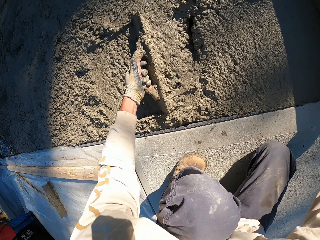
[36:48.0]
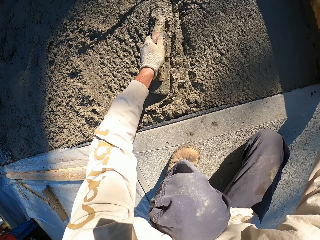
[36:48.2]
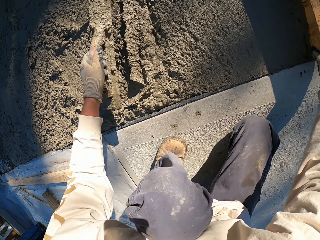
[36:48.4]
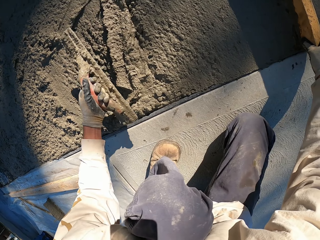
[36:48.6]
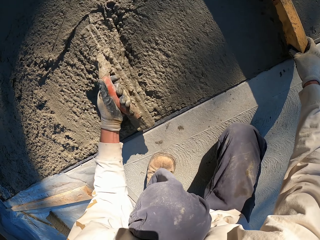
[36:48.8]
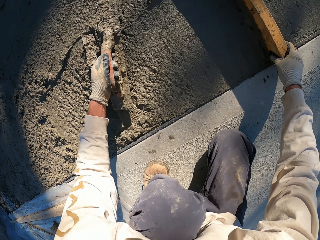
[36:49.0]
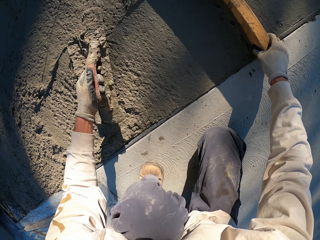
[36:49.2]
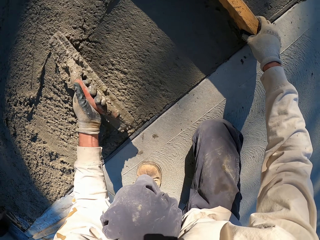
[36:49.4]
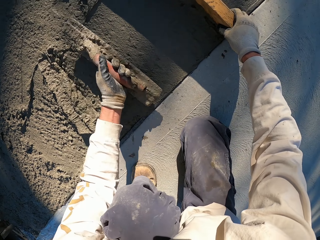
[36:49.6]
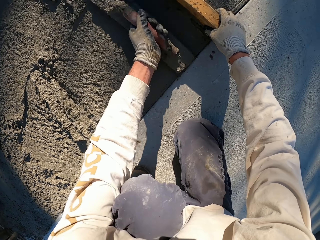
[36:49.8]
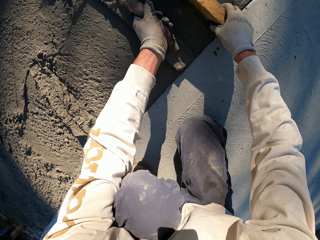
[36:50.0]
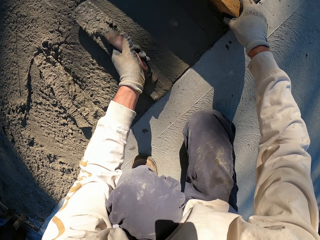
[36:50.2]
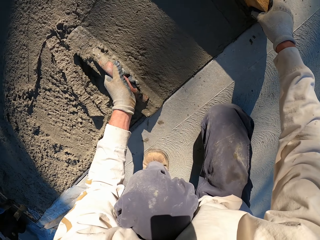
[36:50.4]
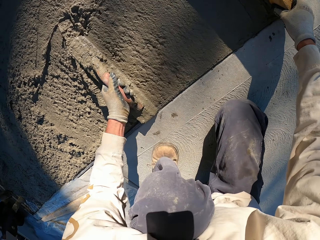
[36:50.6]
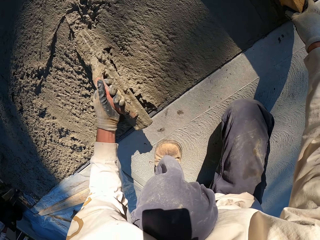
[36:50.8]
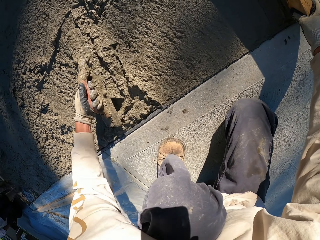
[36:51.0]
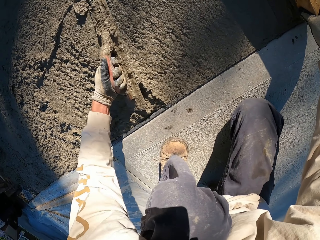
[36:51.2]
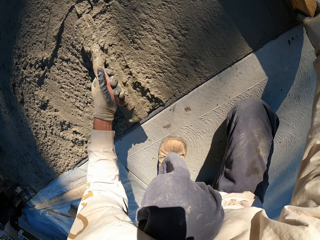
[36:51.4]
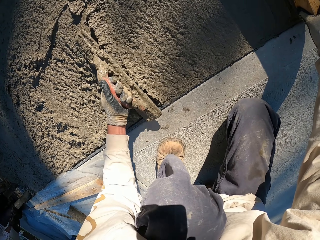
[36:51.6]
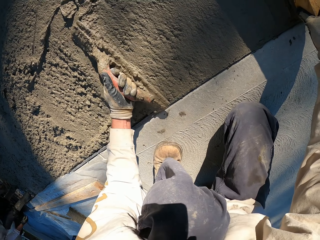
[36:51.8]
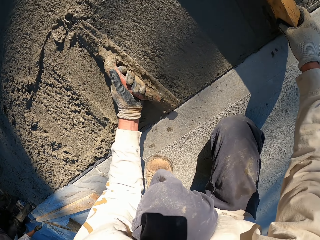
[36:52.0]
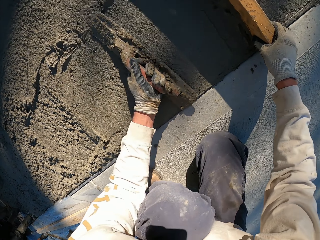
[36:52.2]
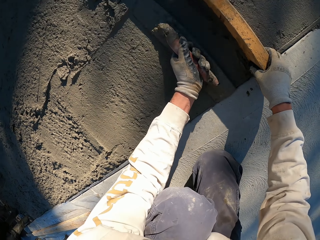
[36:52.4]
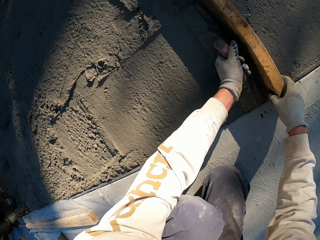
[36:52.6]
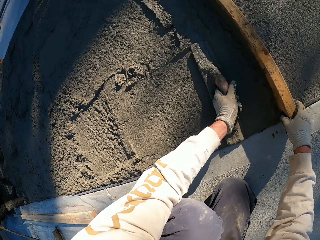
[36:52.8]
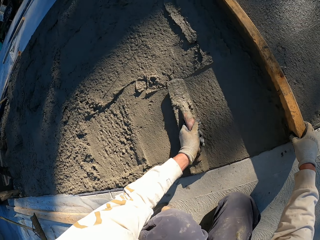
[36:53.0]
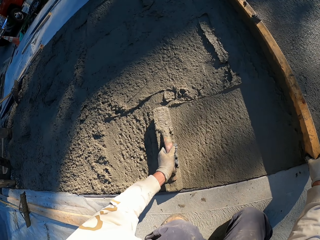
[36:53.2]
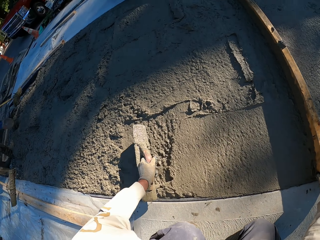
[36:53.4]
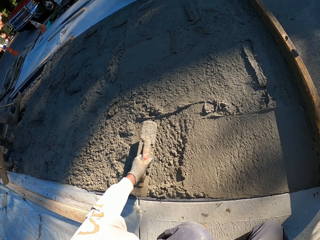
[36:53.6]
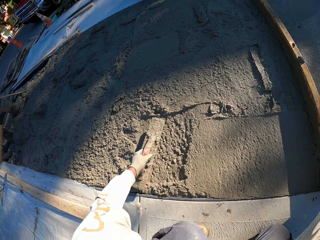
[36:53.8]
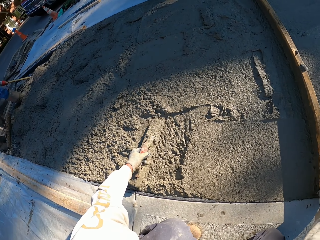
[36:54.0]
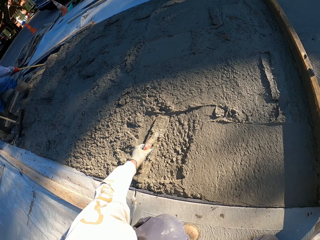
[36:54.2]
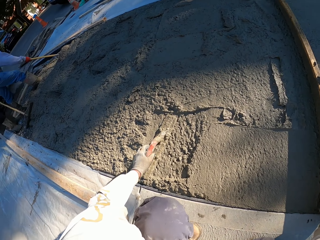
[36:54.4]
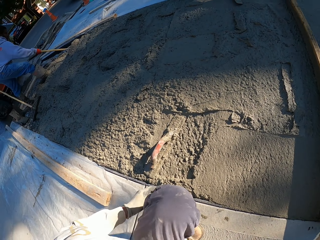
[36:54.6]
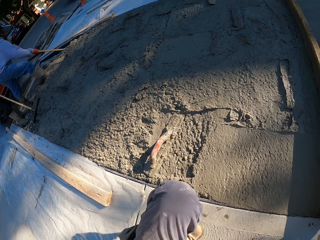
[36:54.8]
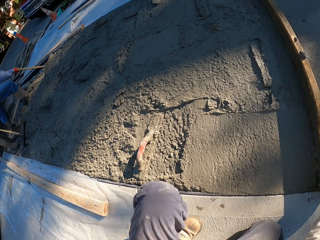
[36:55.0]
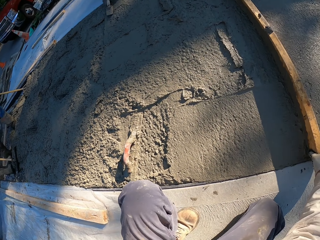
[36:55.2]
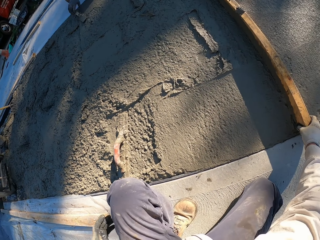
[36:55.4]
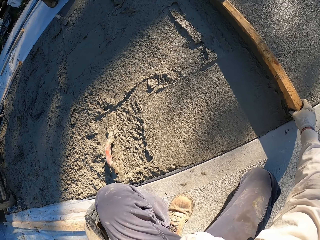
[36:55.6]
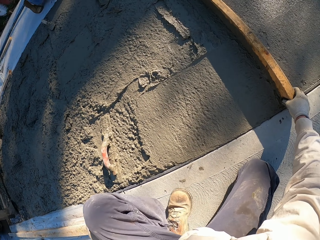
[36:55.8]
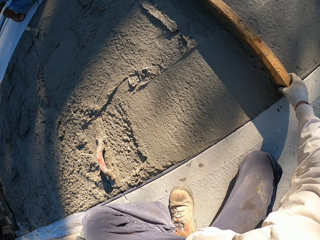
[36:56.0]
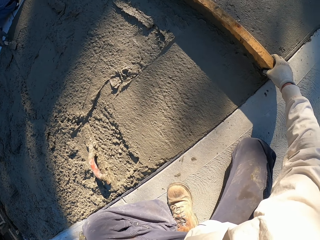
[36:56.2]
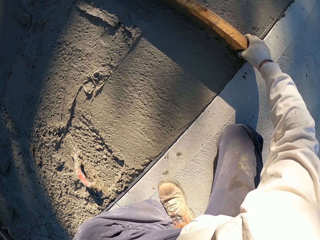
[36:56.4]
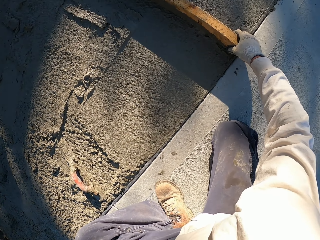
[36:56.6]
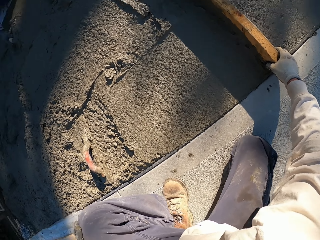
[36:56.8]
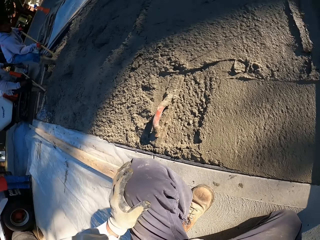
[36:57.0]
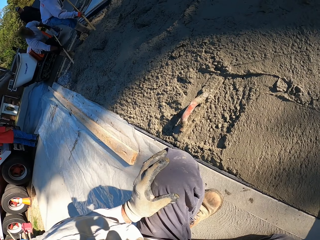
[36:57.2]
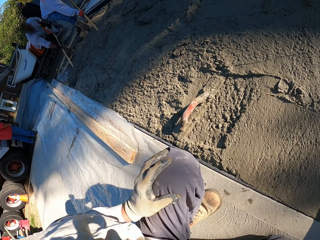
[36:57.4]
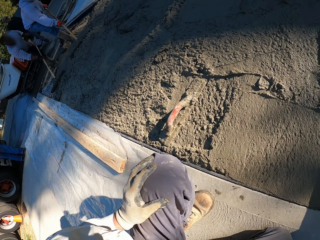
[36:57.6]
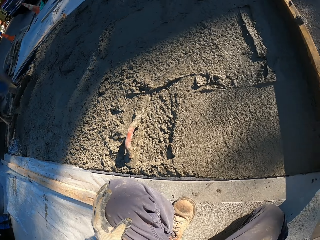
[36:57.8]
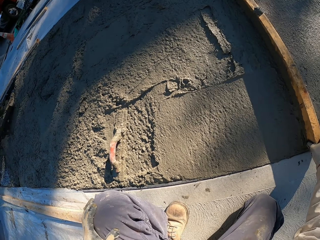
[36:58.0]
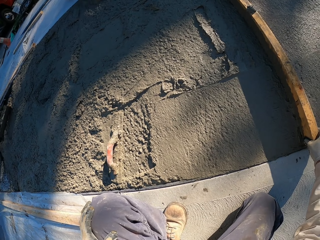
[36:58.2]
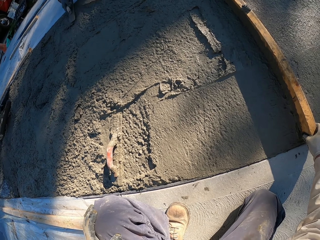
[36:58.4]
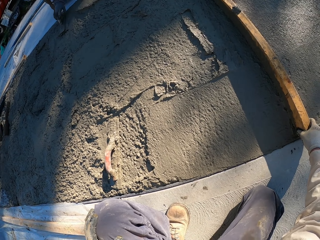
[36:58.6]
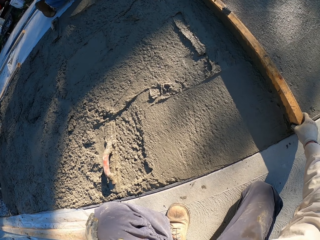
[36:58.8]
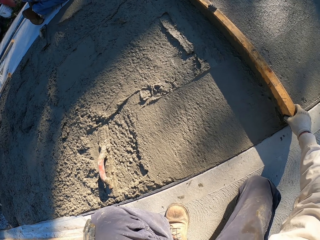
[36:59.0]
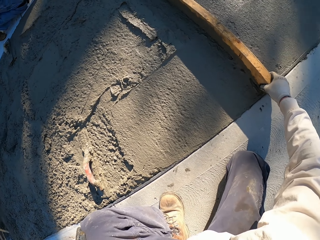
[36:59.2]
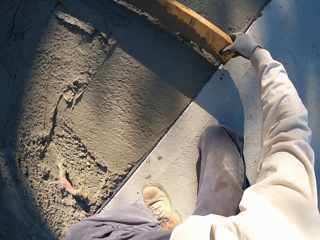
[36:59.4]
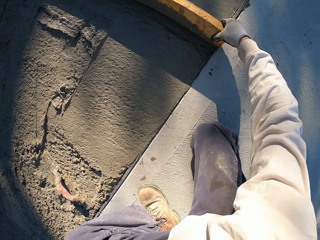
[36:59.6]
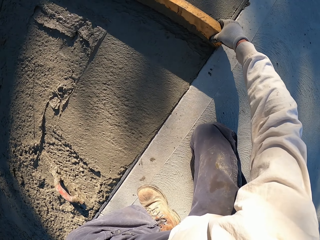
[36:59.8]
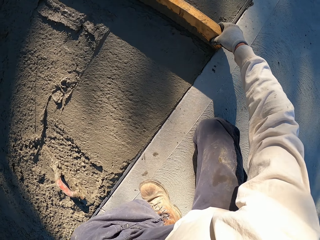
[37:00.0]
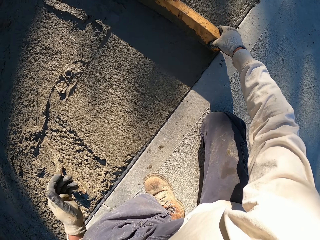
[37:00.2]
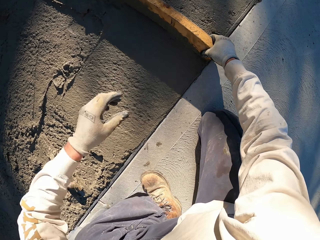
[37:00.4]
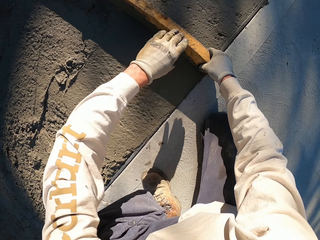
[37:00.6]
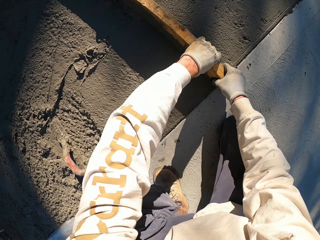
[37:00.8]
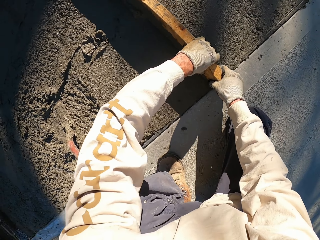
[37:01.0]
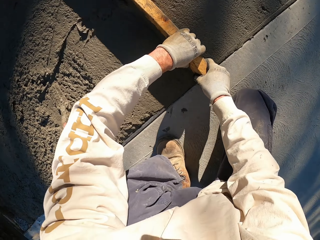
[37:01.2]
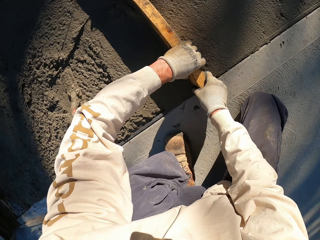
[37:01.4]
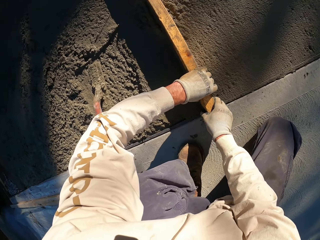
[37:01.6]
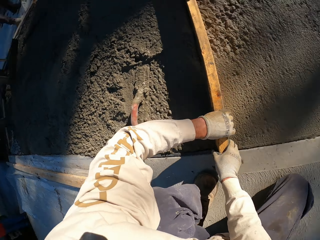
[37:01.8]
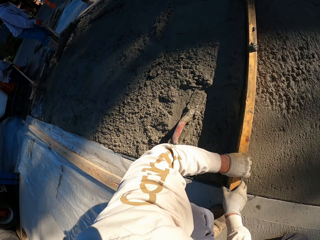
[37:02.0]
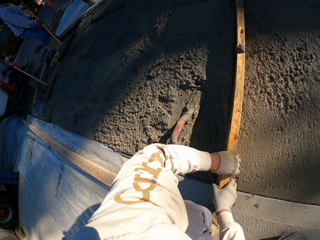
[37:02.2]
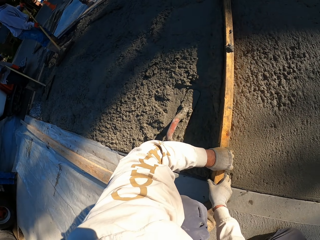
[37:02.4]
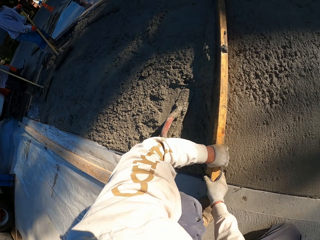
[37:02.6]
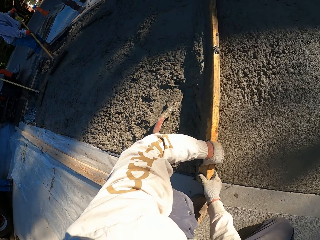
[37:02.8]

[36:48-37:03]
The camera wearer puts the concrete float on the cement mix. They rotate the camera. They look around. They move the wood. They plaster with the wood. They align the concrete using the wood.

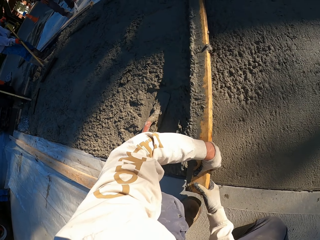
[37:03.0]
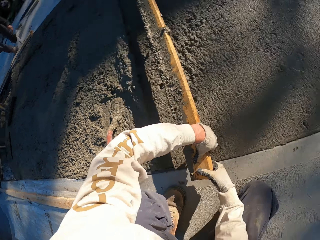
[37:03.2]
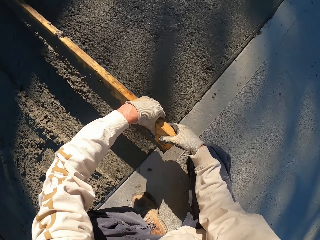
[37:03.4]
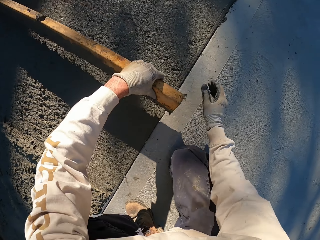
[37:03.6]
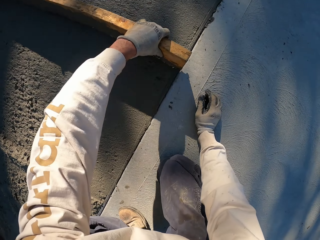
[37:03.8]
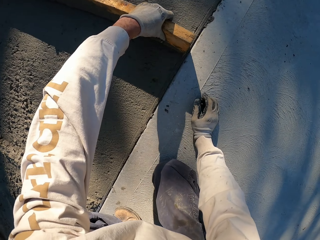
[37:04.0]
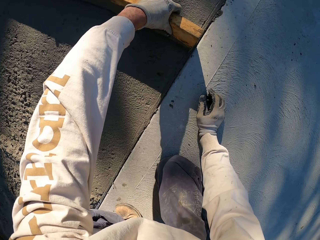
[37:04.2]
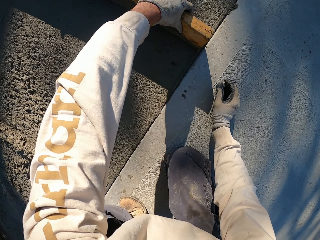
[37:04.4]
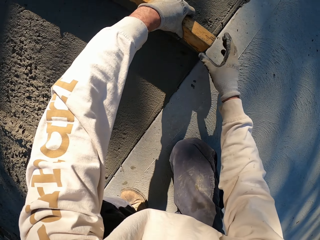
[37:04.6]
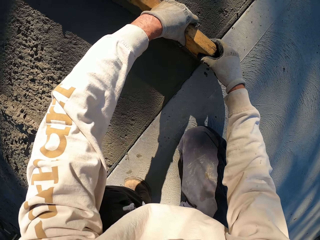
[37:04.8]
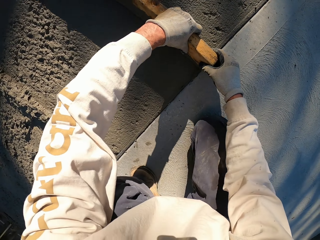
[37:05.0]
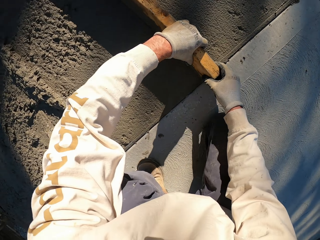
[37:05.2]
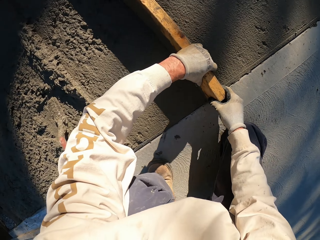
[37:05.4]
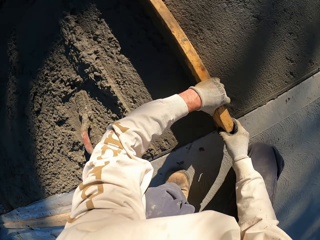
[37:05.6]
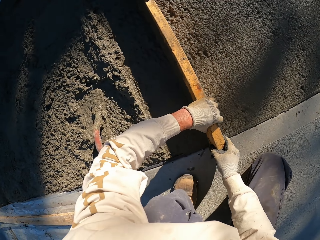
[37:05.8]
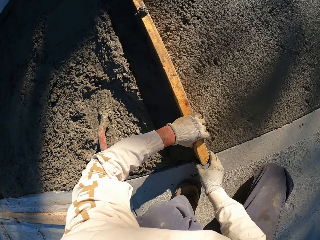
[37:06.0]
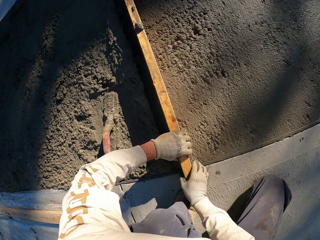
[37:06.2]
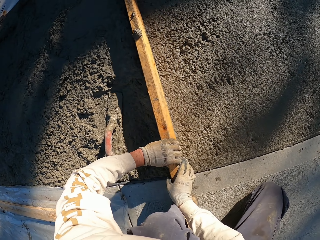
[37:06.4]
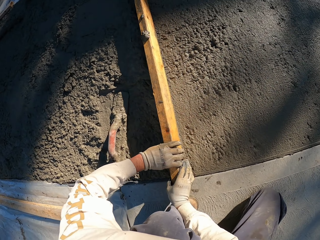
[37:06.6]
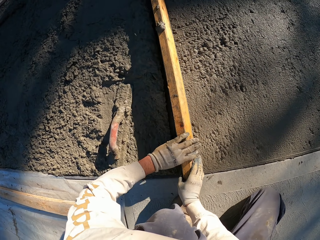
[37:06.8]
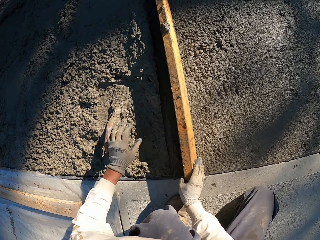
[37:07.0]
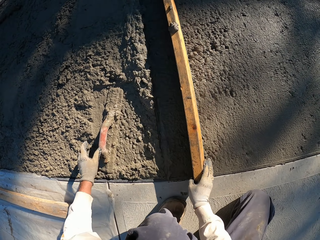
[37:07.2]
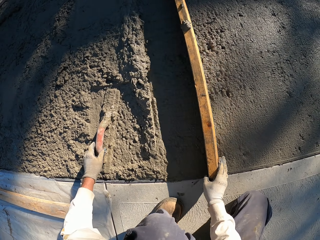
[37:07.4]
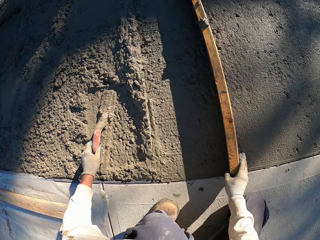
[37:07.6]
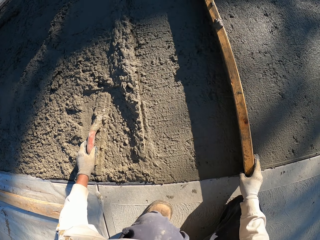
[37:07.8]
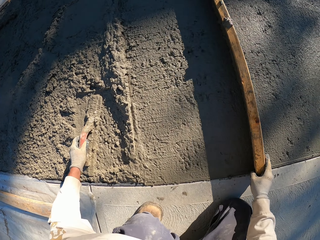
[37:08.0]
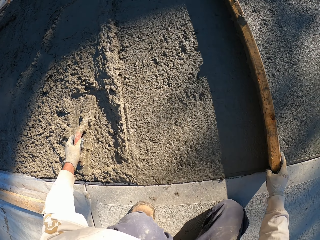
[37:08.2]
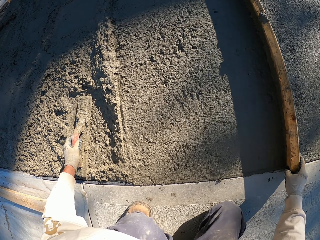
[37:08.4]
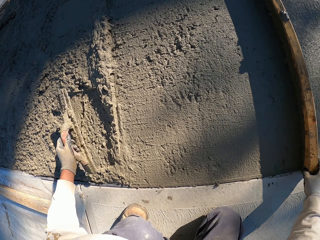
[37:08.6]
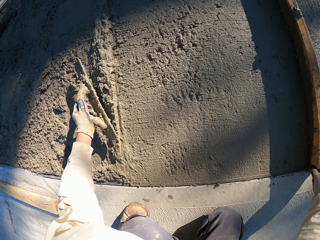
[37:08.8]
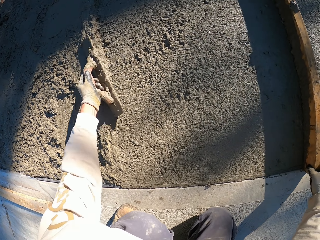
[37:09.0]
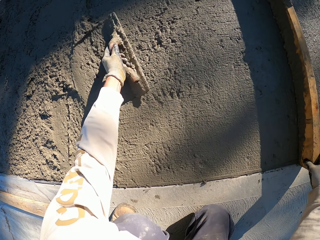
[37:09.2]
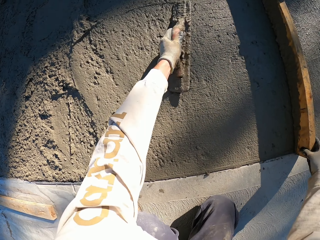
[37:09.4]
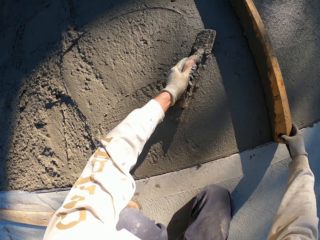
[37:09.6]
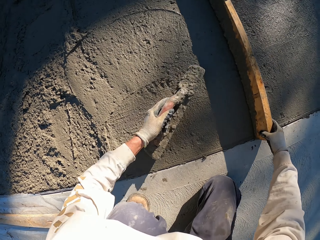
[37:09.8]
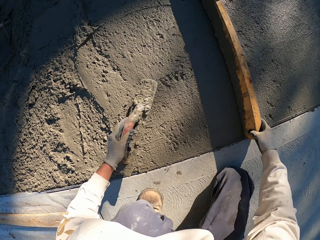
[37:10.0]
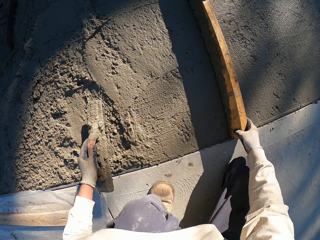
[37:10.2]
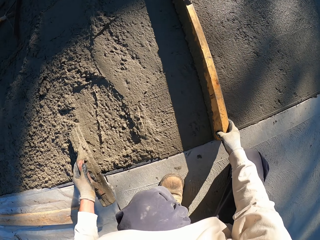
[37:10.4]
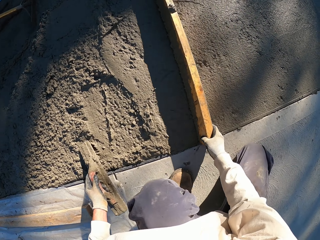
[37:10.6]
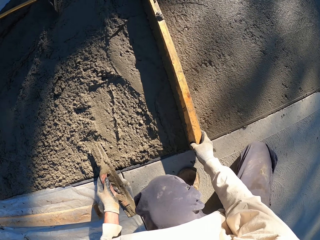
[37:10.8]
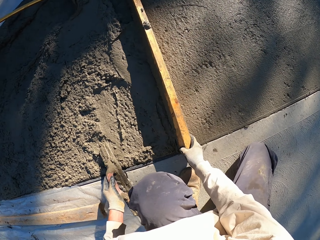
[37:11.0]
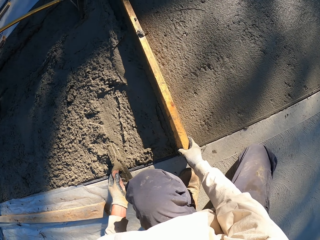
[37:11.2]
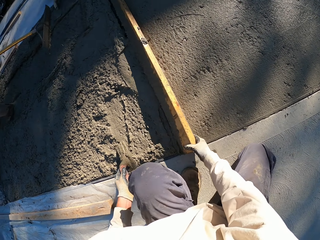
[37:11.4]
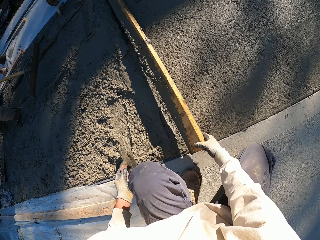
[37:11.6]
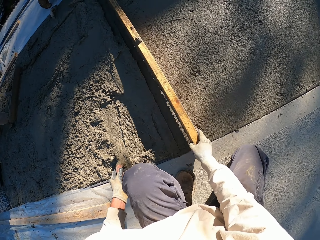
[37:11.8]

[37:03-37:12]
The camera wearer picks up the concrete float. They plaster with the concrete float. They plaster with the wood.
